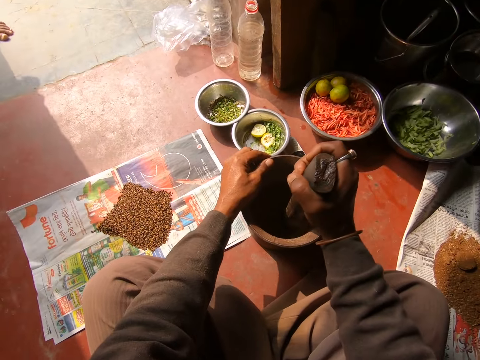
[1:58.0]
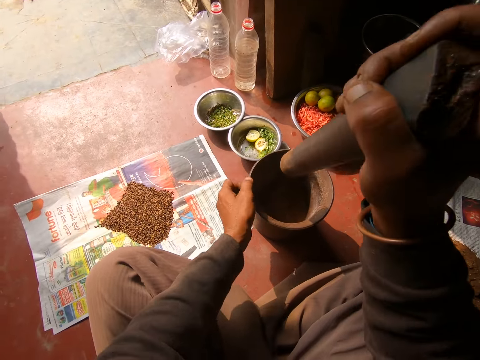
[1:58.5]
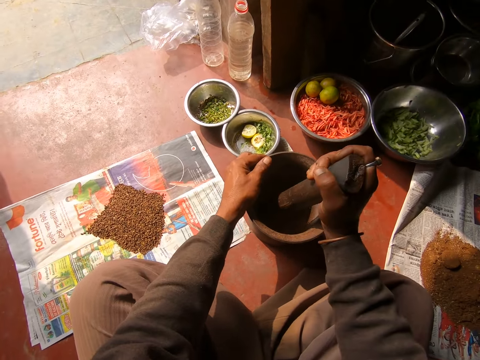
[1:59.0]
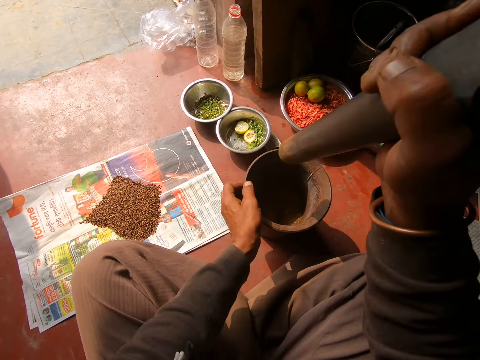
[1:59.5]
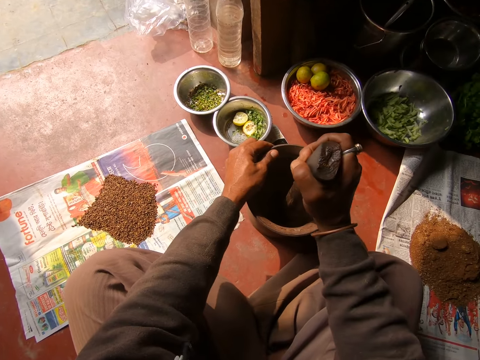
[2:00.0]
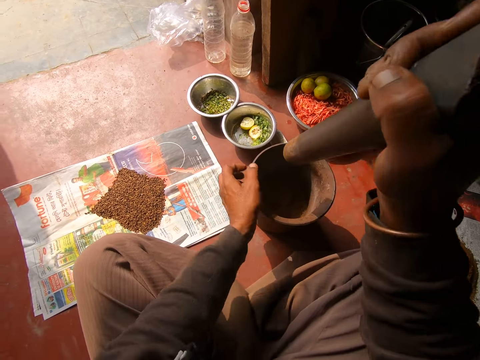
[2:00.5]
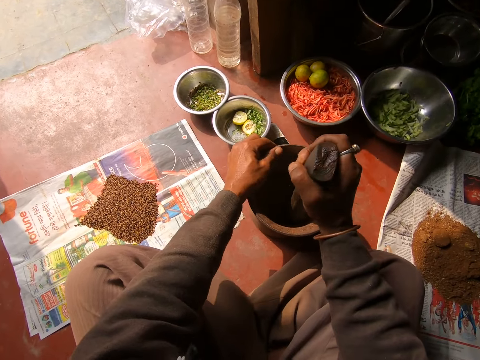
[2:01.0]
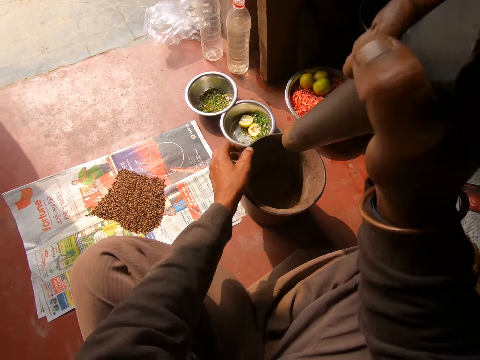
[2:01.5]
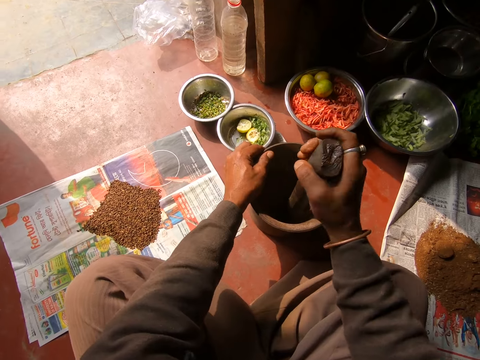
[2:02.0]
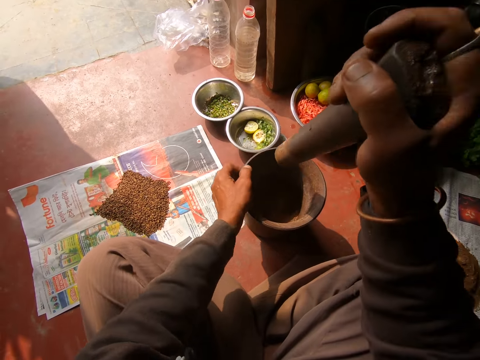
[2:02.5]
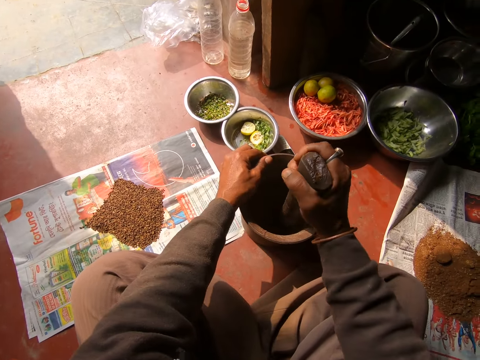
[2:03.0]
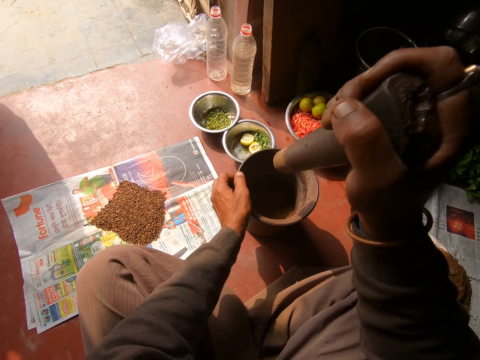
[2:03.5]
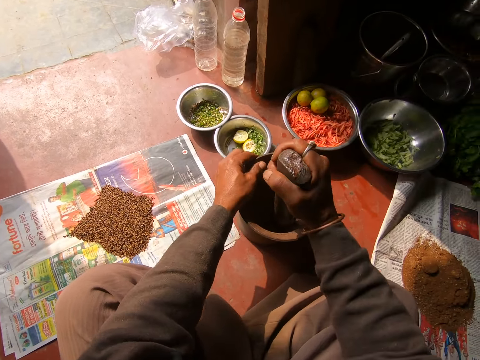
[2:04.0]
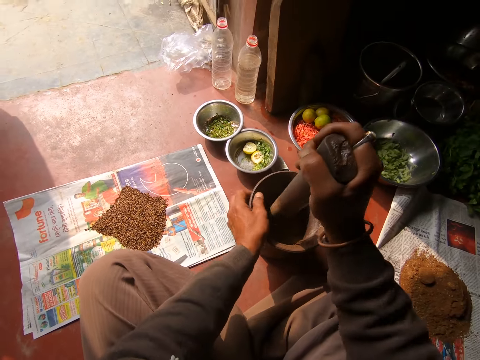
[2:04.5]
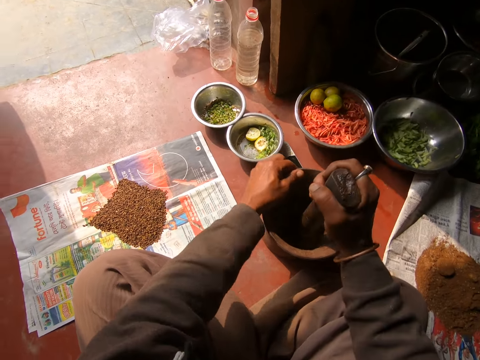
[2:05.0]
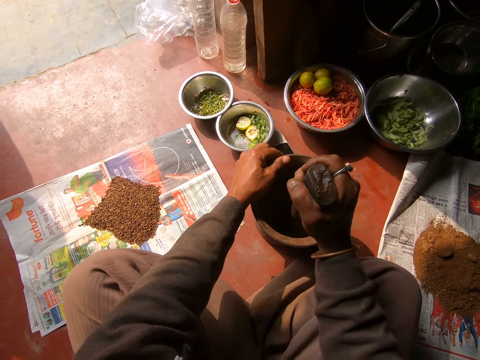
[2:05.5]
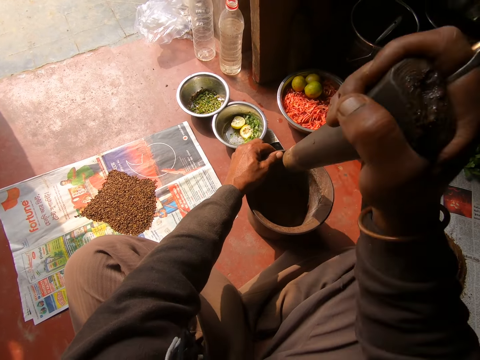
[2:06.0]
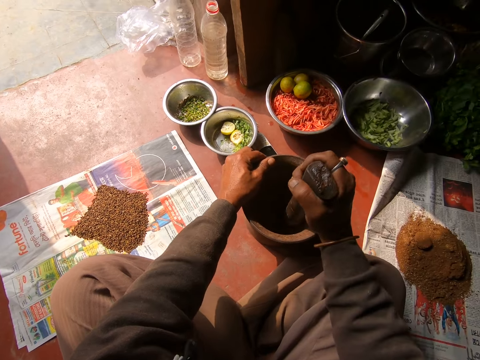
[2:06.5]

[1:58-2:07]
The child walks past the camera wearer. The camera wearer rotates the pot. They smash something in the pot with a metal rod.

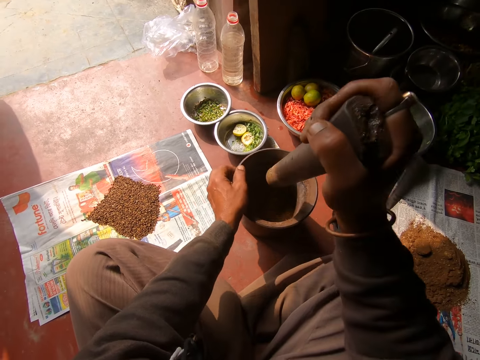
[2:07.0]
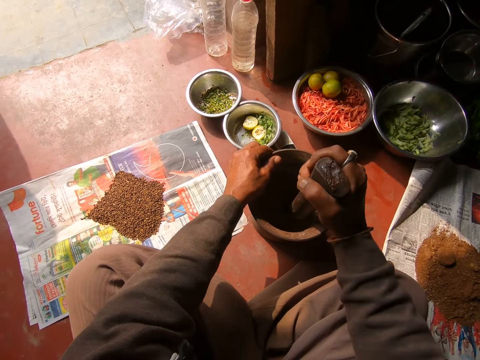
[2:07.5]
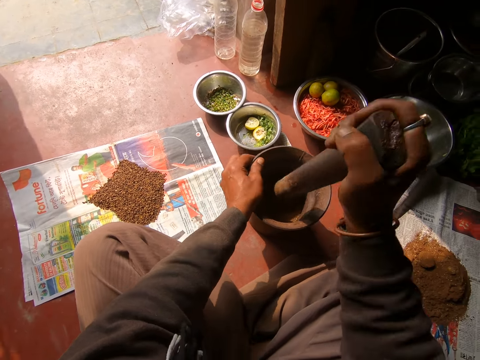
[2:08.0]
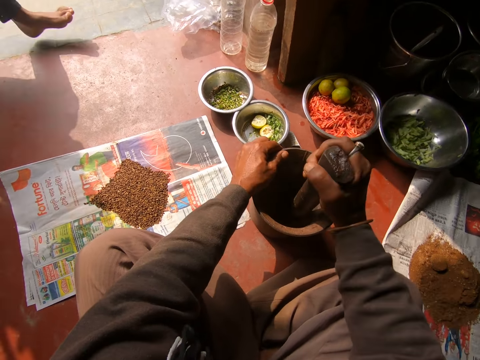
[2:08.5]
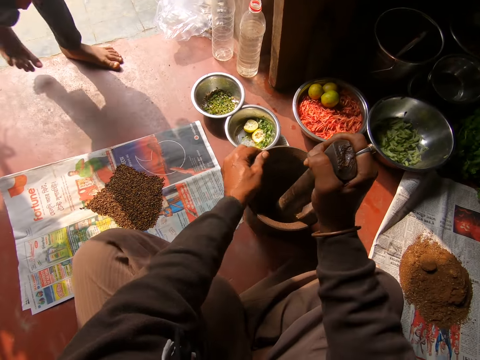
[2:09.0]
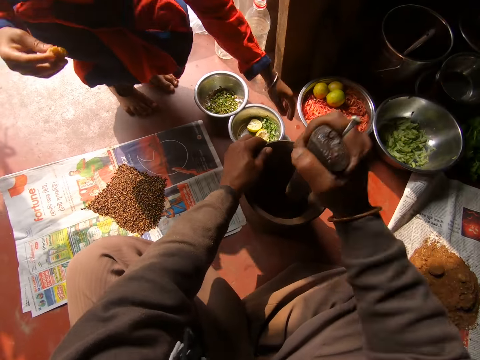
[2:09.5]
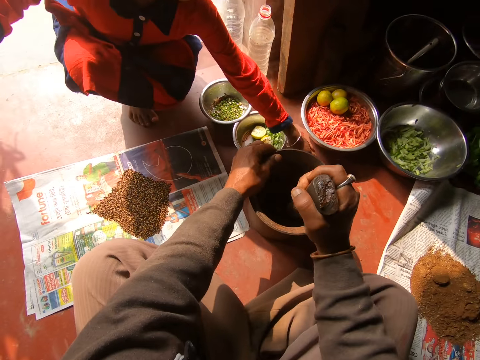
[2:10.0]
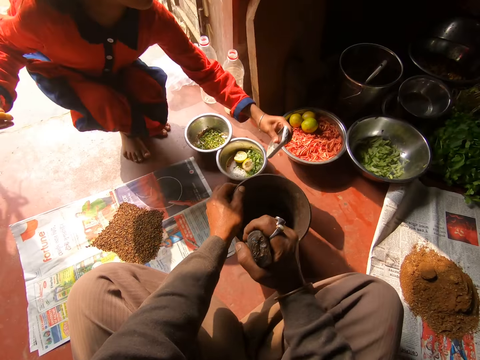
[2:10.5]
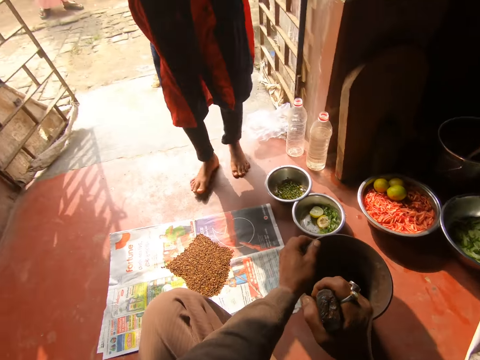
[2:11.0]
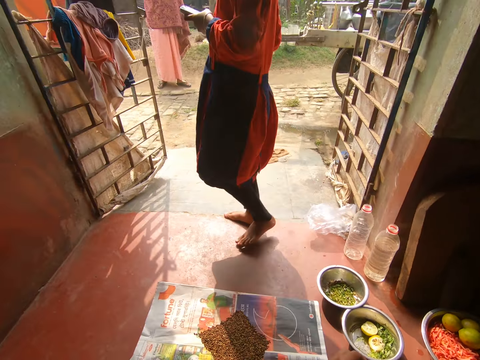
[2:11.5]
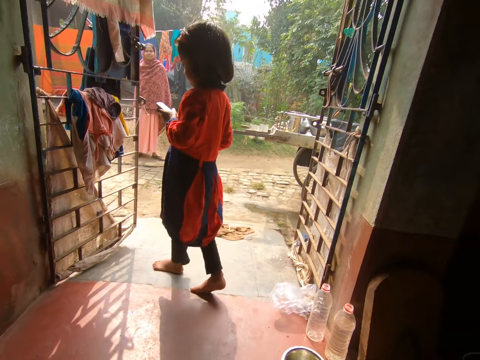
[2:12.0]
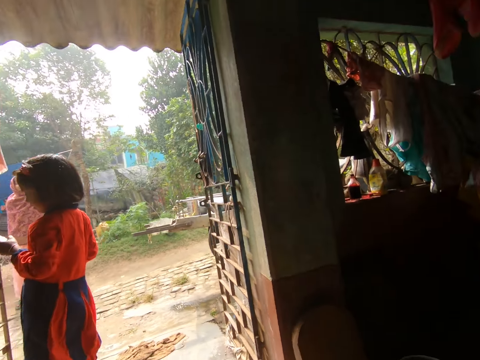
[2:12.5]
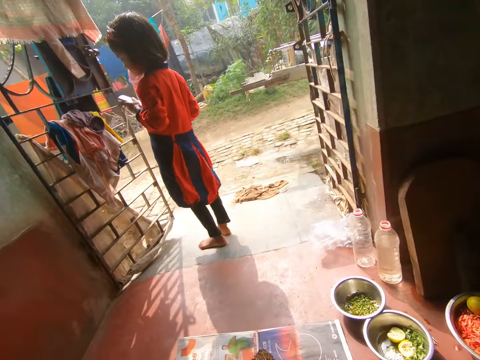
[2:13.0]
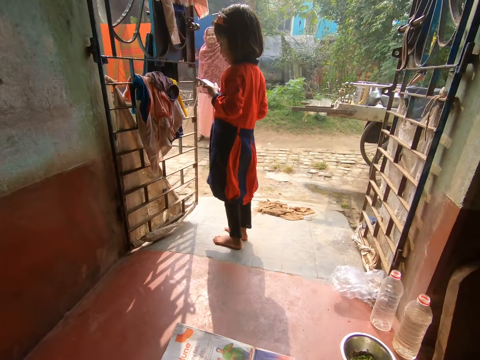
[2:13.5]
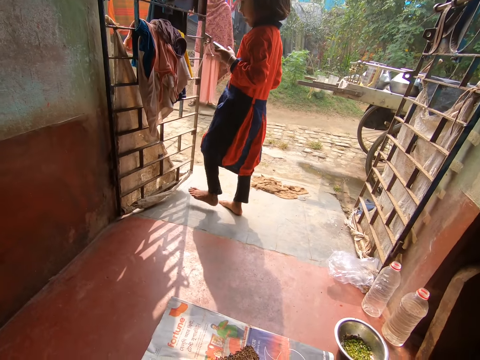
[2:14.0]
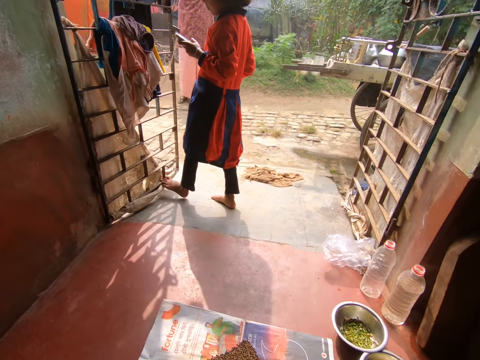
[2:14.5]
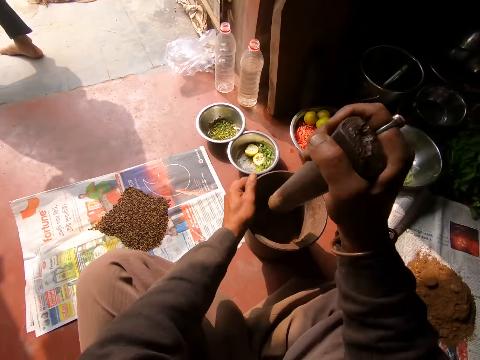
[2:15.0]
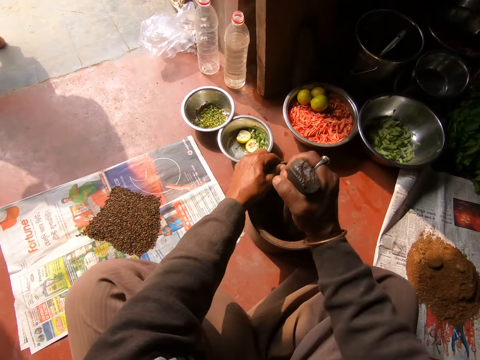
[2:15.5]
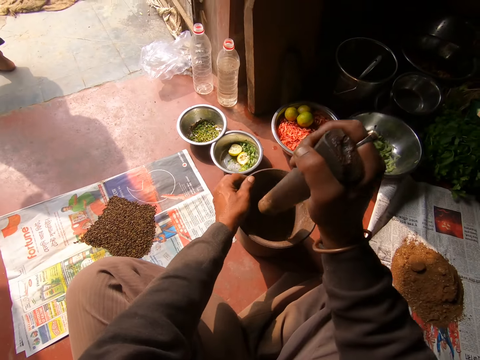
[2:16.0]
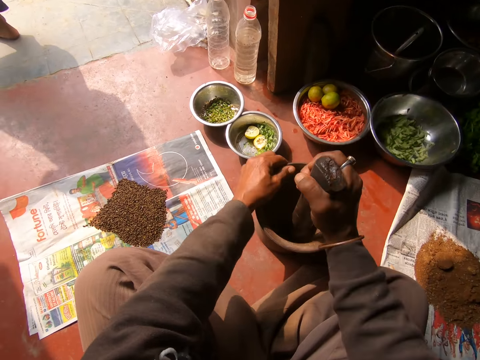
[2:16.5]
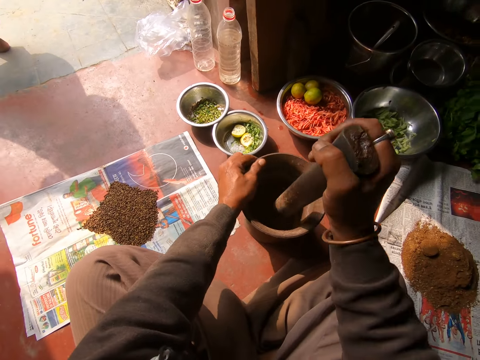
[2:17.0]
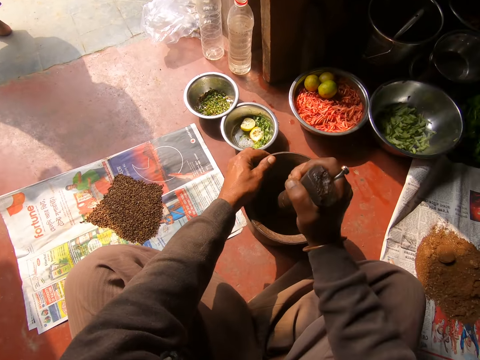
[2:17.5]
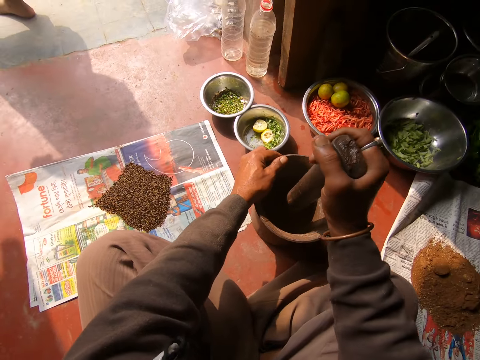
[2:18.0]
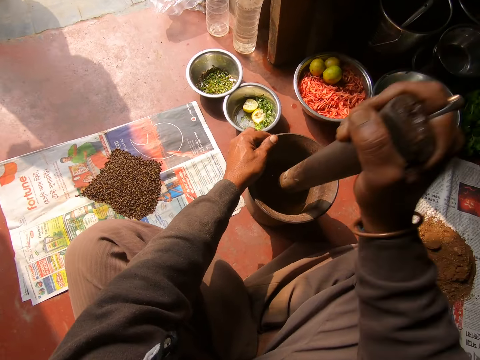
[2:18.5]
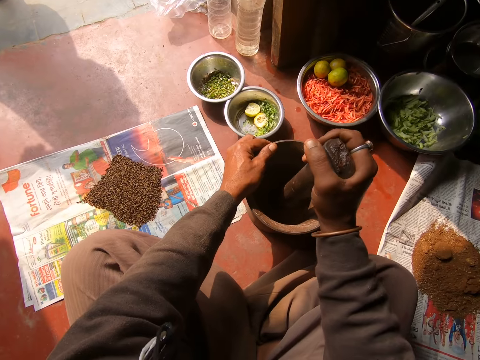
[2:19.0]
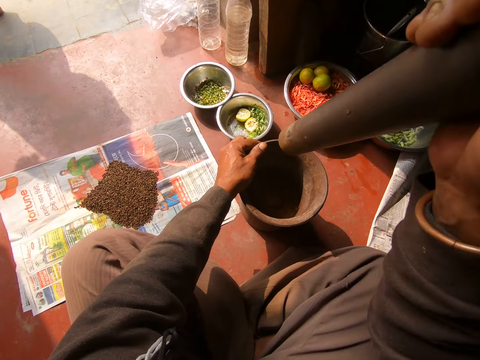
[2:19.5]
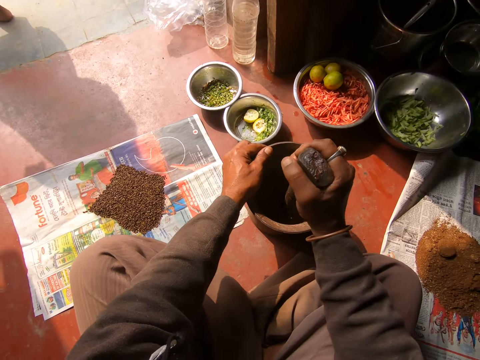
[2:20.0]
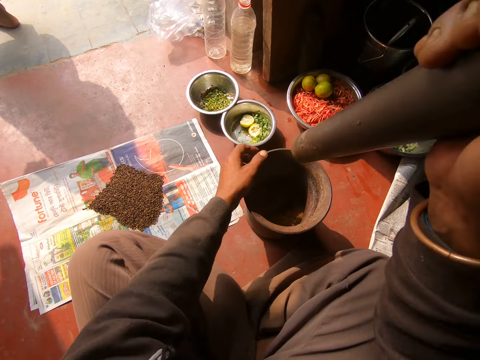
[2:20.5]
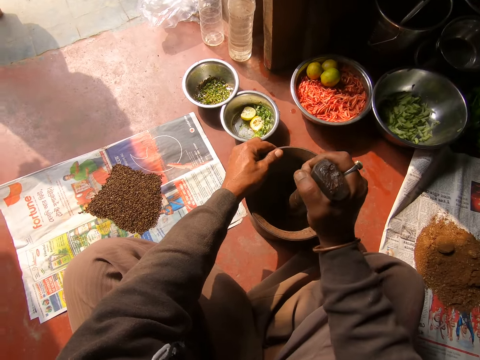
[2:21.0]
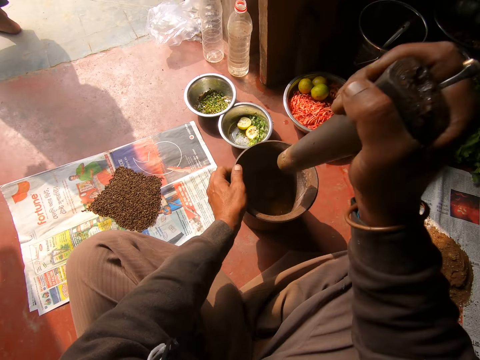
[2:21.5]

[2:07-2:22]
The child walks toward the camera wearer. The child picks up the phone from the floor with his left hand. The child walks away from the camera wearer. The woman looks toward the camera wearer. The child operates the phone with her right hand. The camera wearer pounds the grains in the mortar with the pestle in his right hand. He turns the mortar with his left hand.

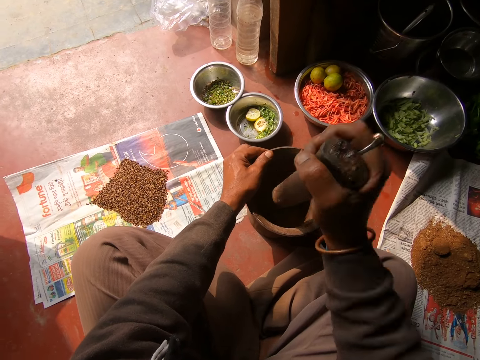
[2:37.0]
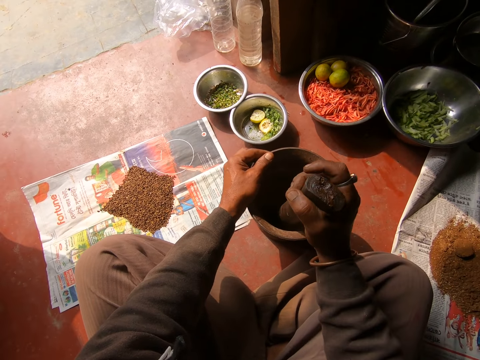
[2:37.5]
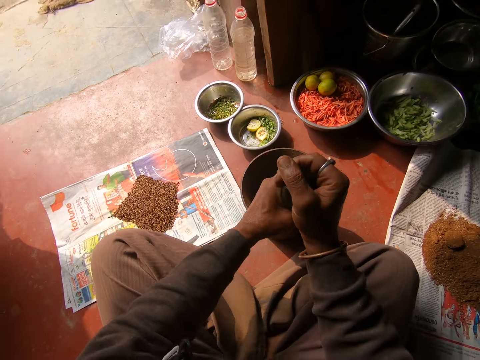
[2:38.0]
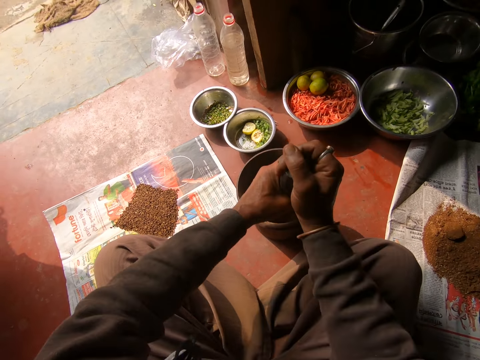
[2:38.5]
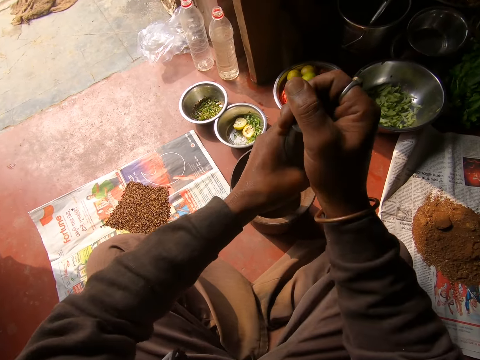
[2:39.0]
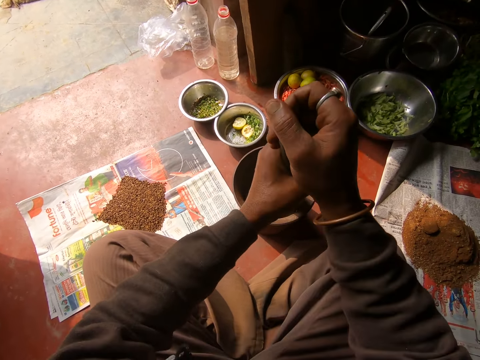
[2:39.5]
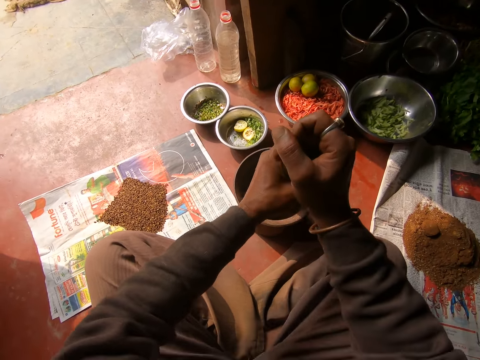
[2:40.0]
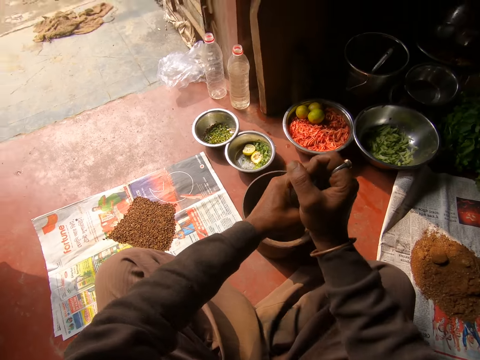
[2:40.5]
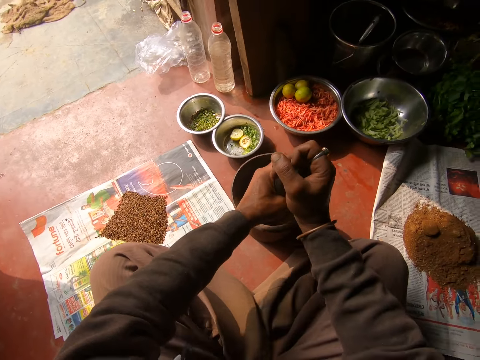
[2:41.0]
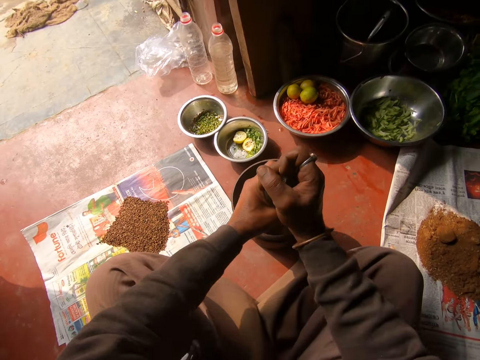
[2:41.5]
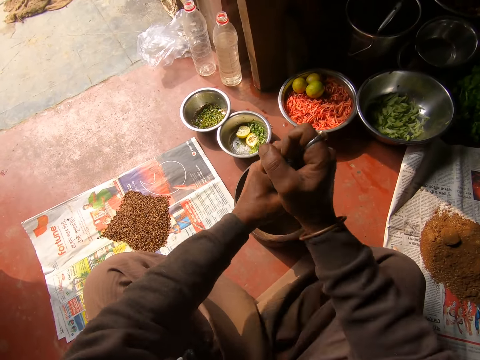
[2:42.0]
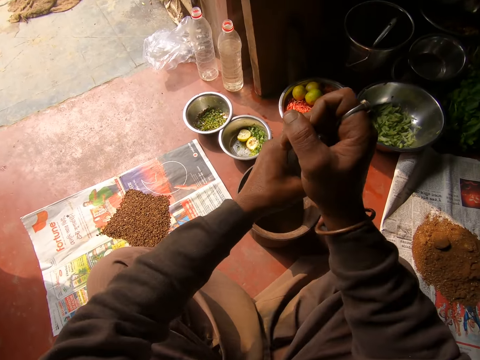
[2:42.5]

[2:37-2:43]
The camera wearer pounds the grains in the mortar with the pestle in both hands.
